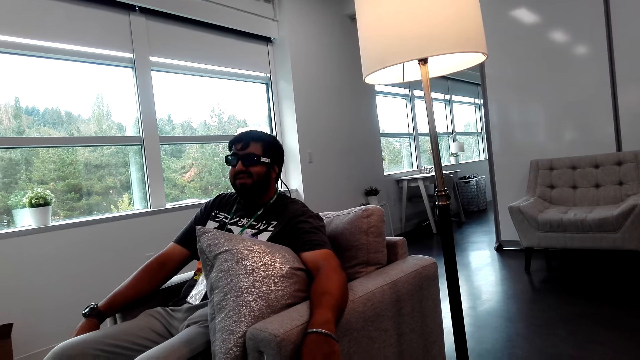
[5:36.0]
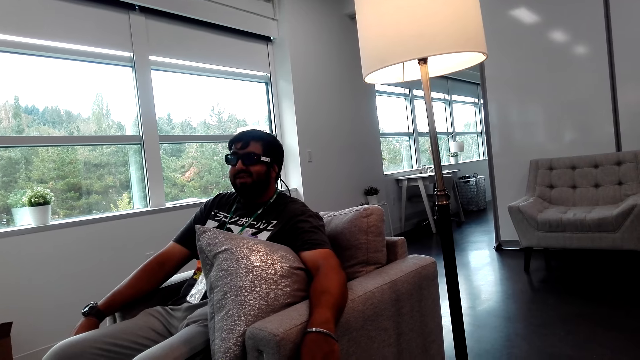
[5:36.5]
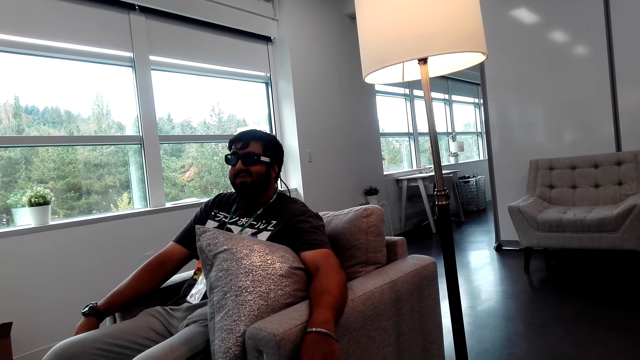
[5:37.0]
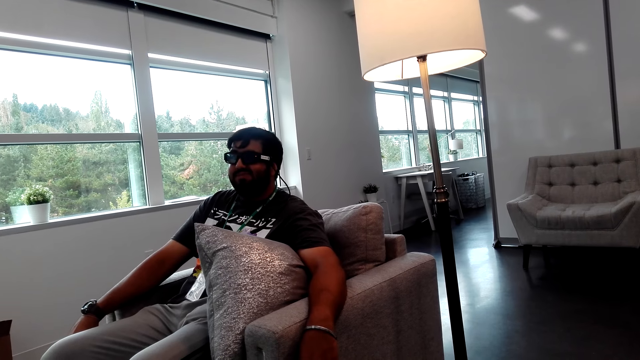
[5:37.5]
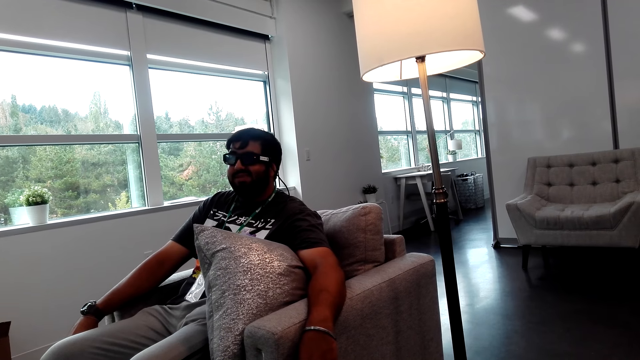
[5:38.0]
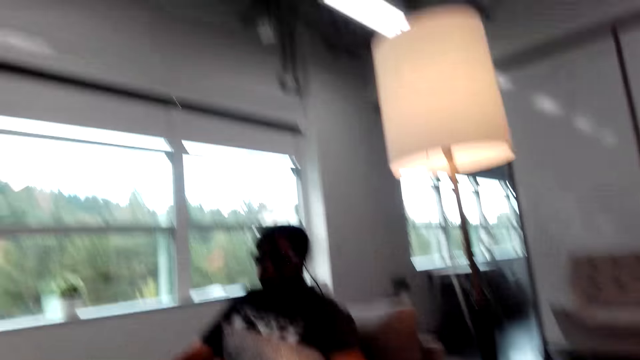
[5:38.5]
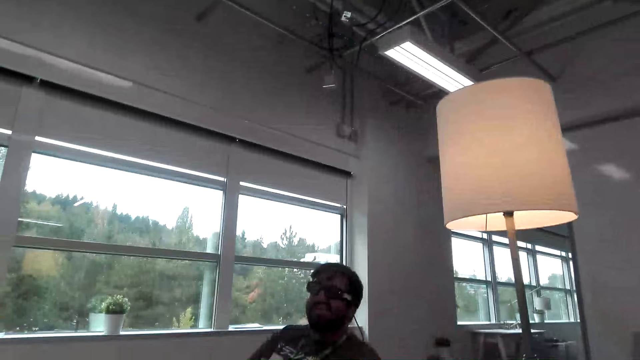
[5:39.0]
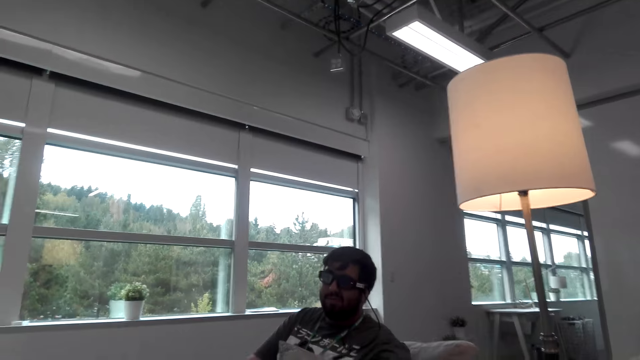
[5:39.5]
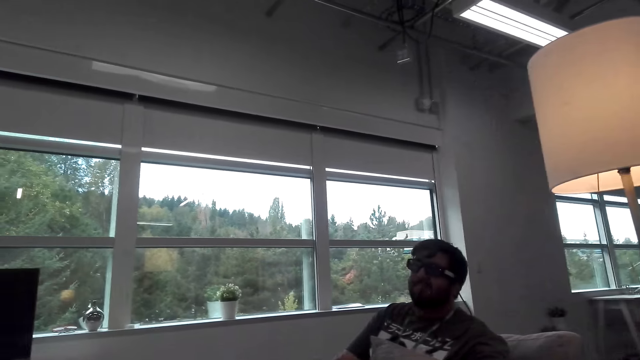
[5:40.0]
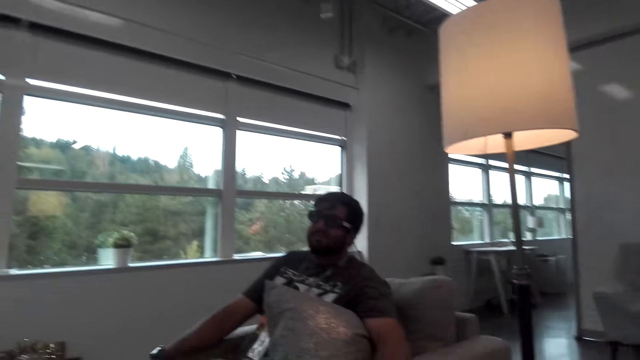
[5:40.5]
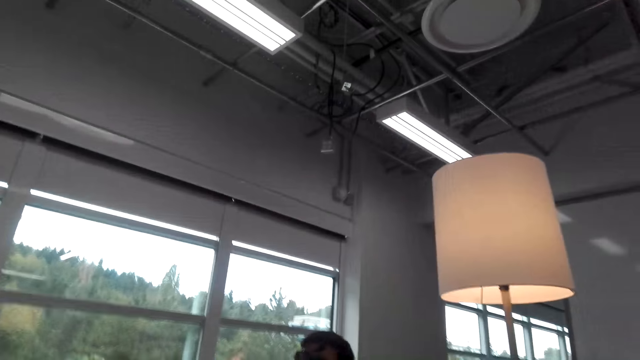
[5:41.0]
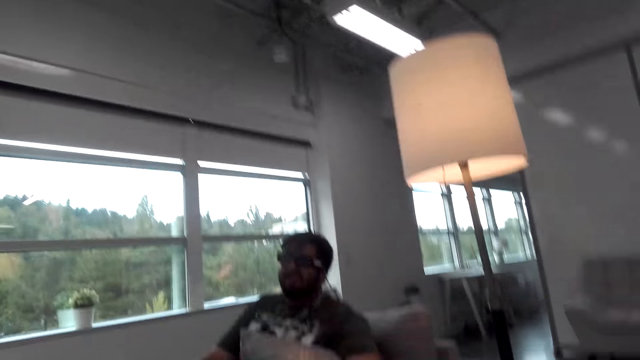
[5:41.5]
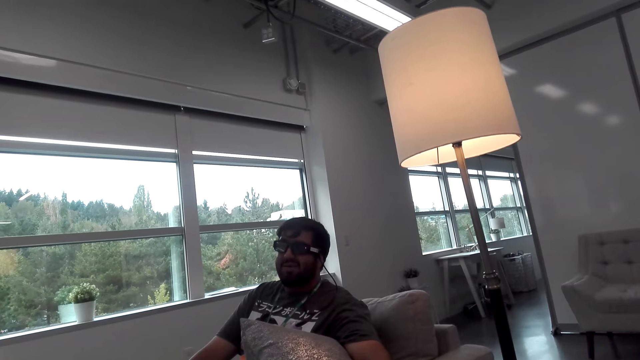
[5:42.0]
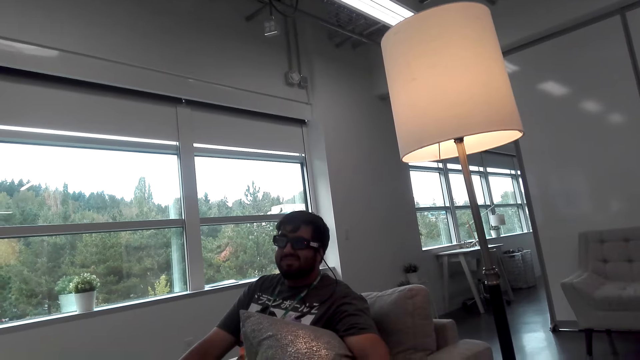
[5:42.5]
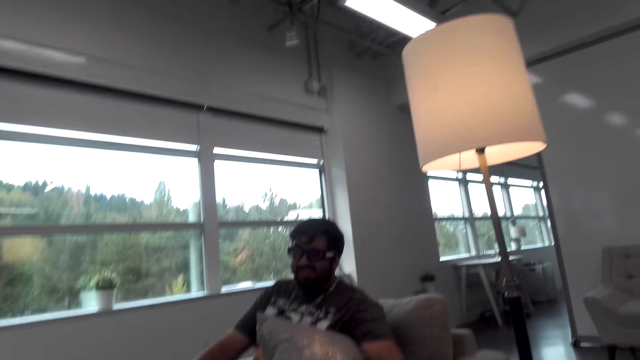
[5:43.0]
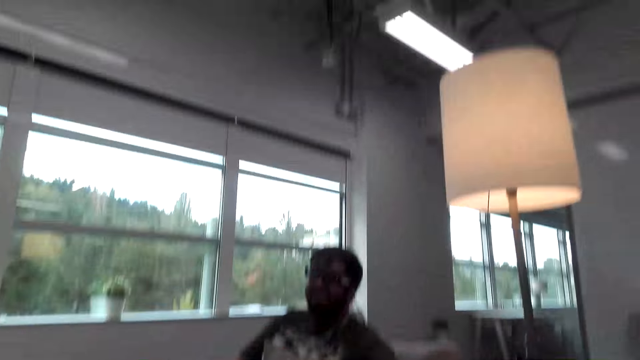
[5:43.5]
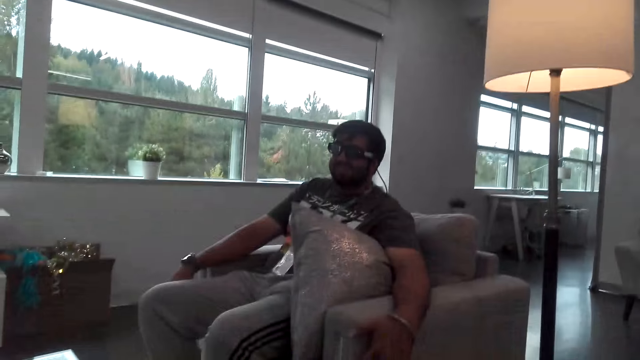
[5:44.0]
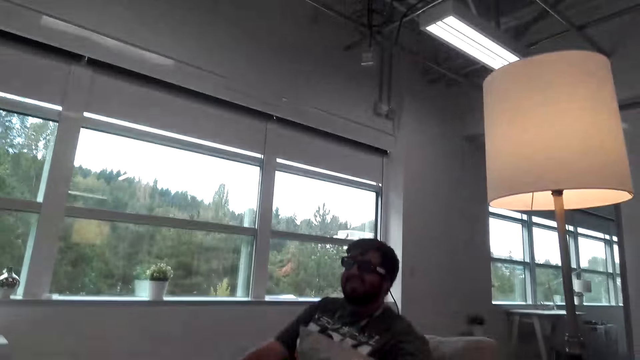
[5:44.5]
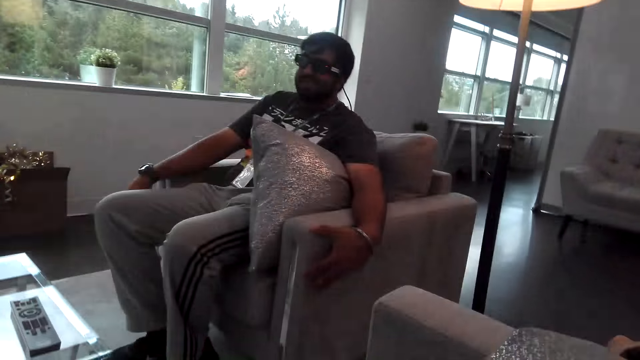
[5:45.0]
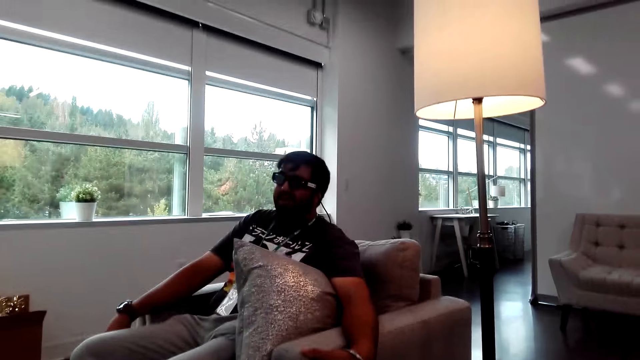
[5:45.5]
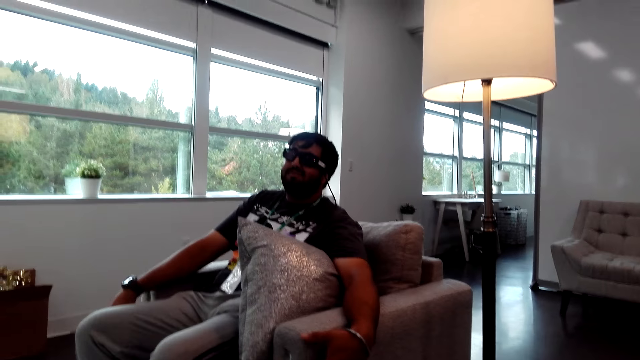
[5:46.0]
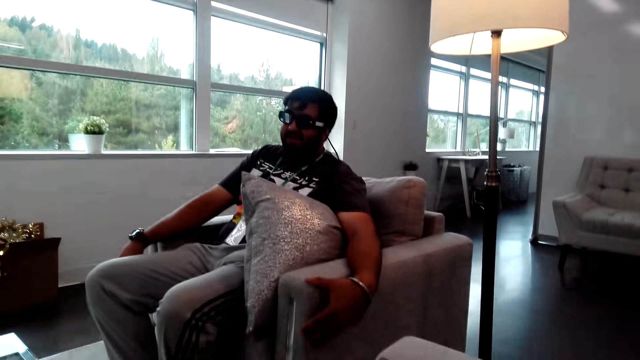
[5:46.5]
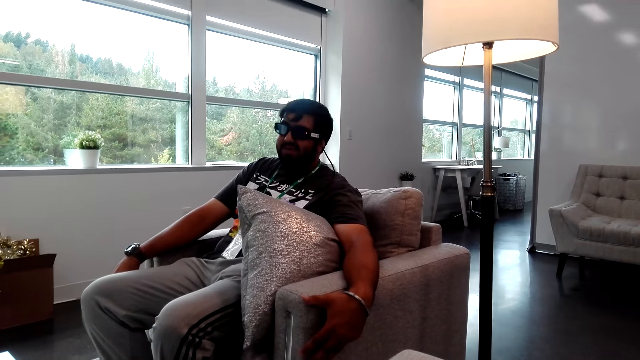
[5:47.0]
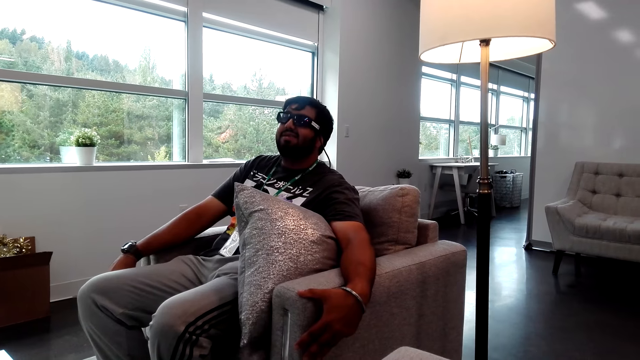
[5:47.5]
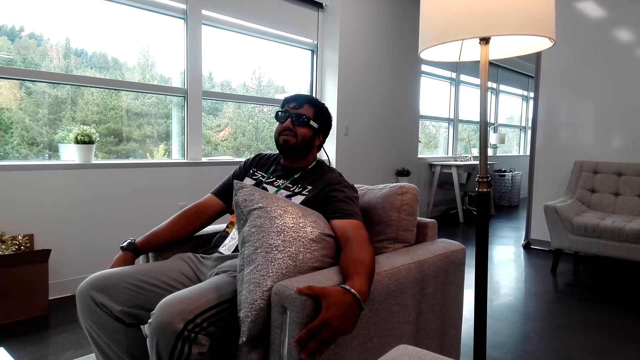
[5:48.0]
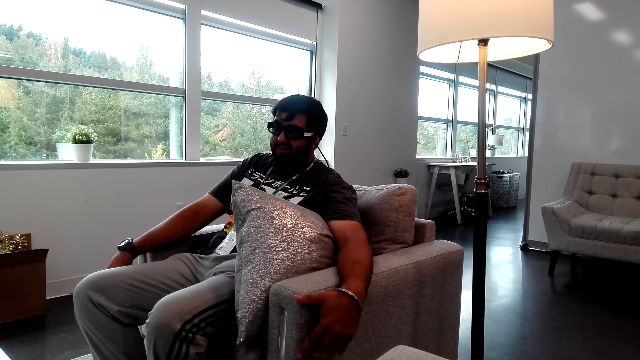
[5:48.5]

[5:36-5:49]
The man places a hand on the chair.

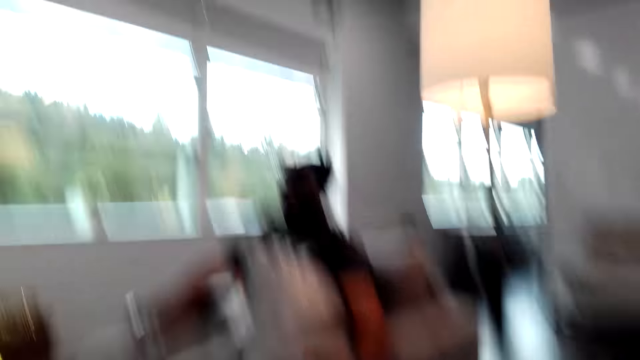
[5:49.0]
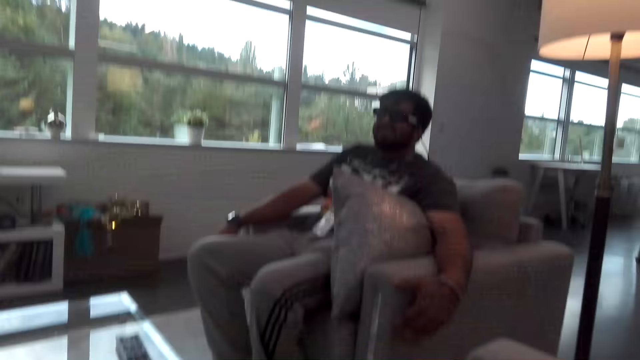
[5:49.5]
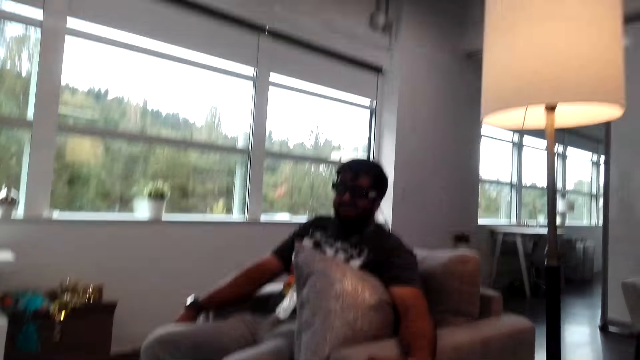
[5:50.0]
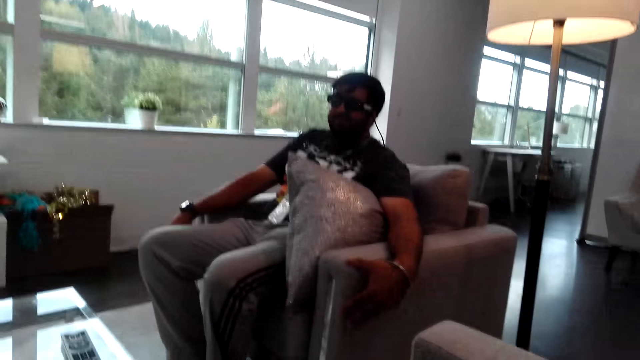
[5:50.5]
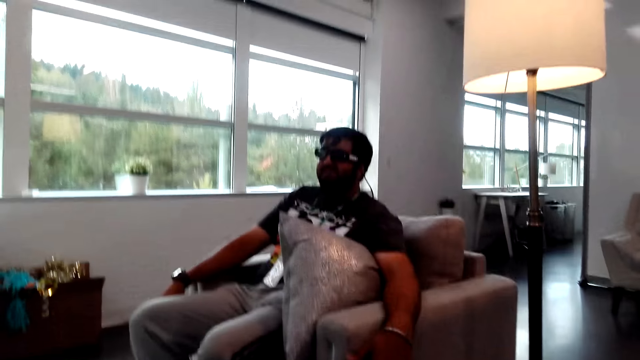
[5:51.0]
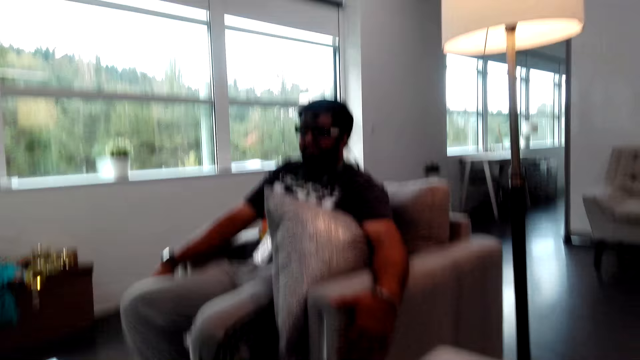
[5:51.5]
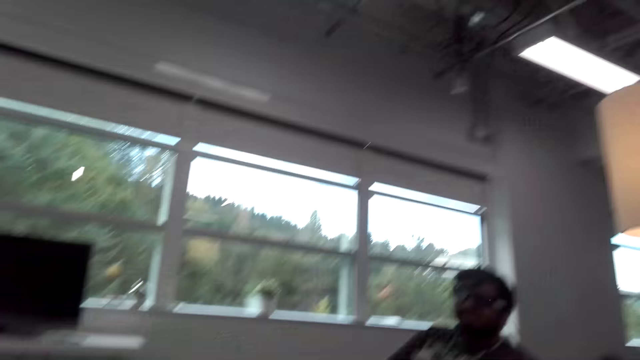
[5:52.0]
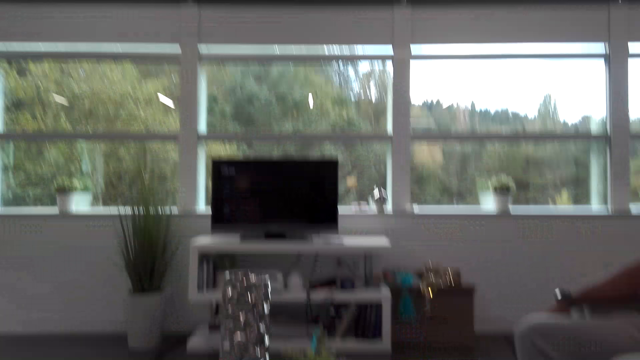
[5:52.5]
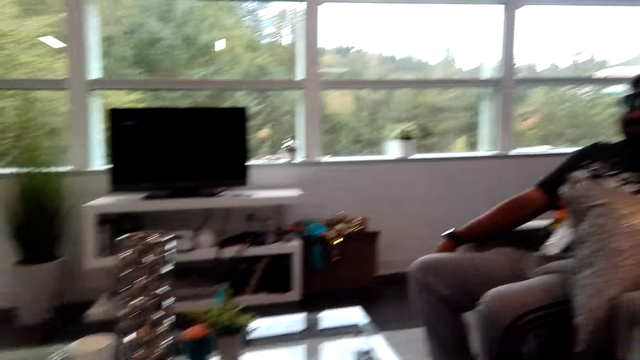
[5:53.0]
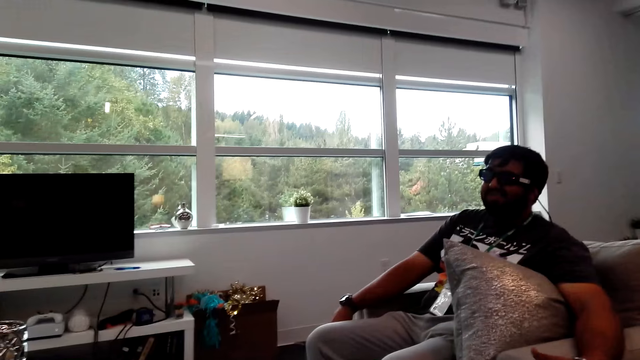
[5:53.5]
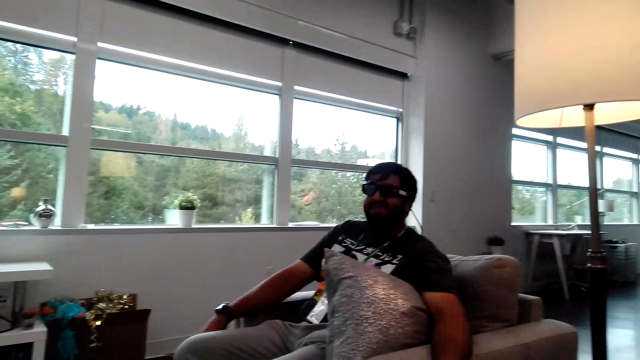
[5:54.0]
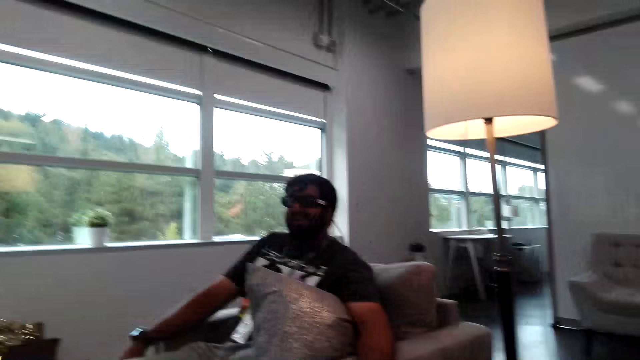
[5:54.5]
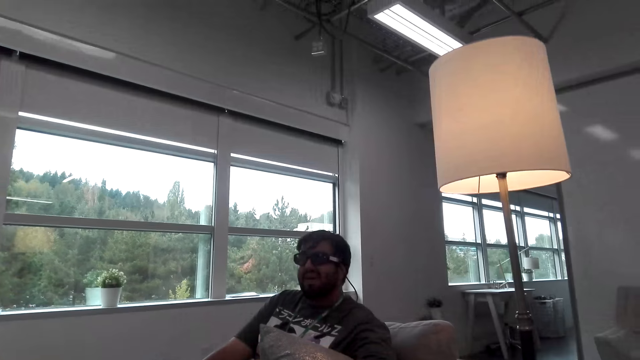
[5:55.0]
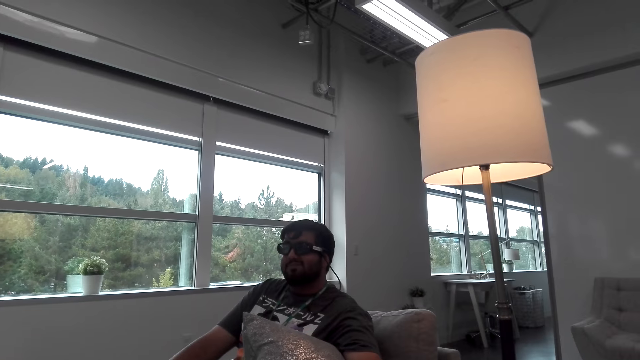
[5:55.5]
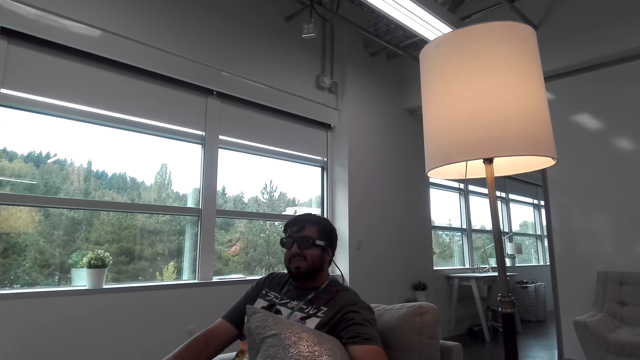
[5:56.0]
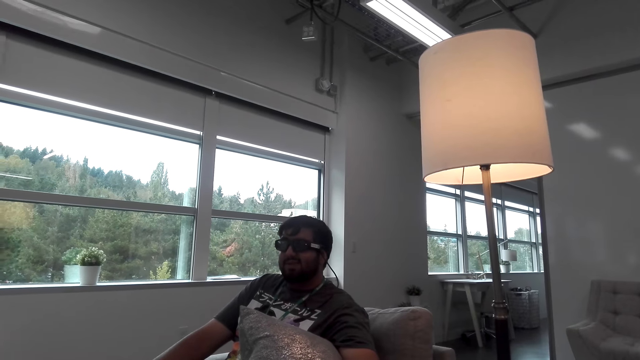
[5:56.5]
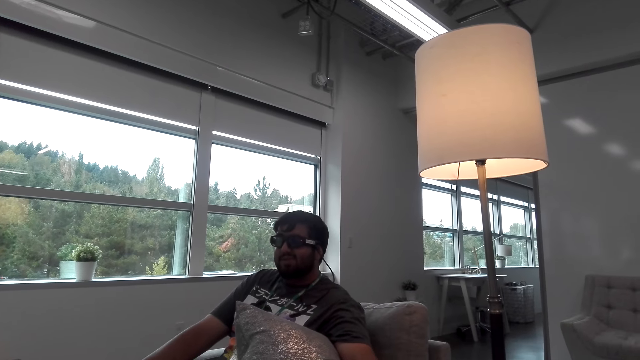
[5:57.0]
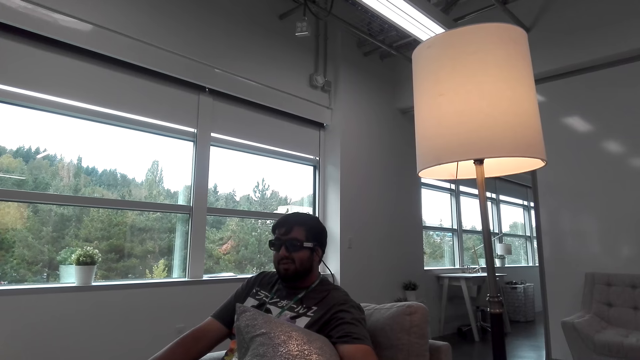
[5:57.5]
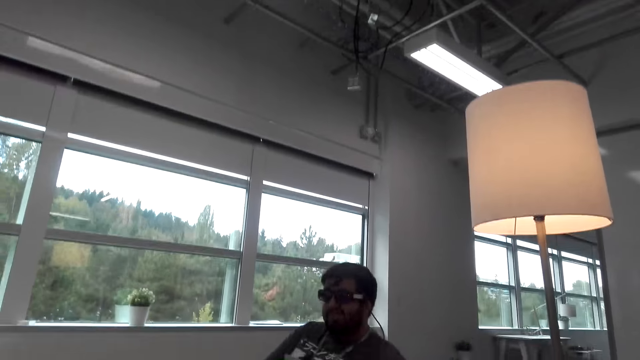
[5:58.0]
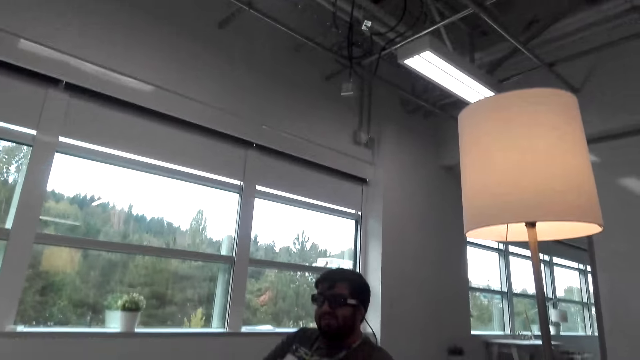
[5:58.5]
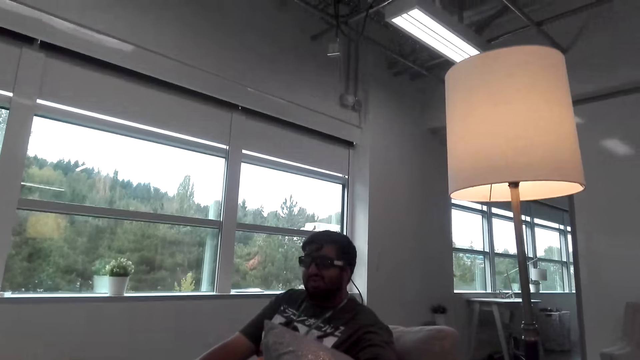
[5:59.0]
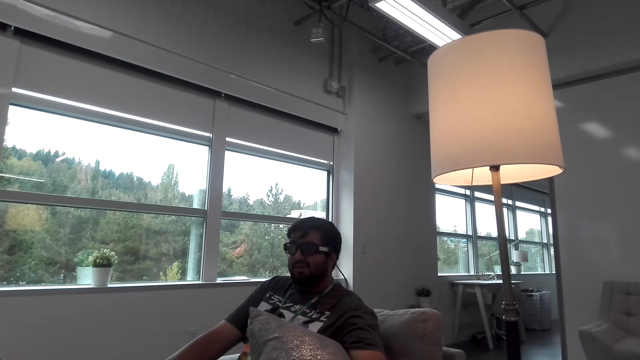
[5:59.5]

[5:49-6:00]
The man converses with a female.
